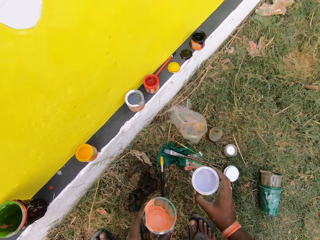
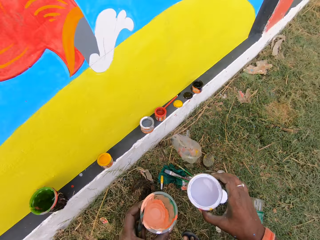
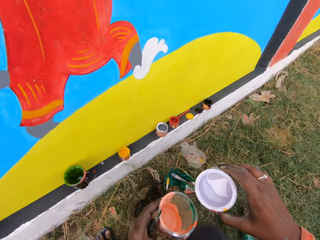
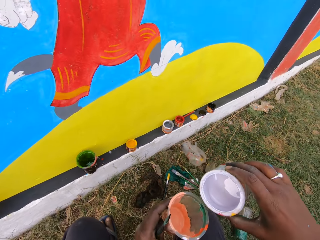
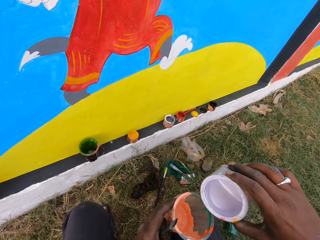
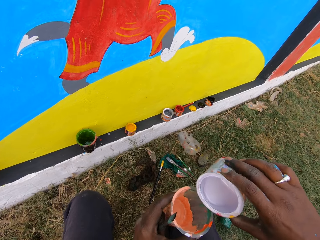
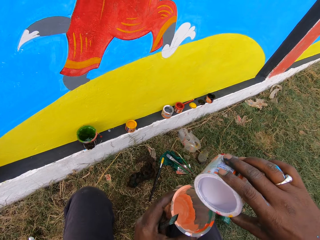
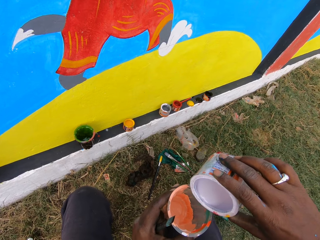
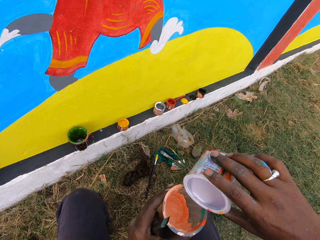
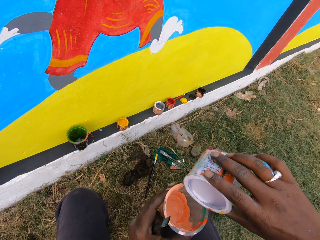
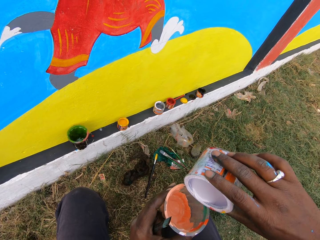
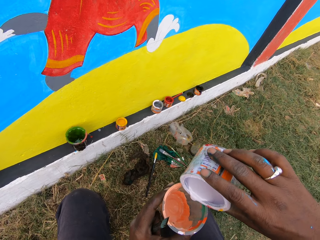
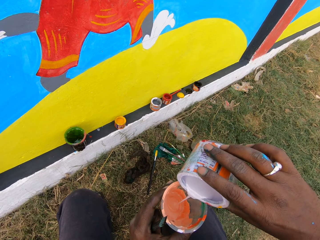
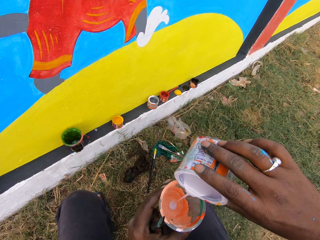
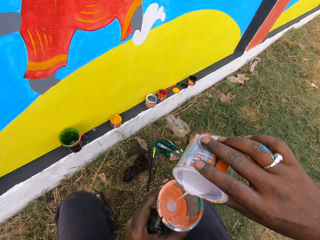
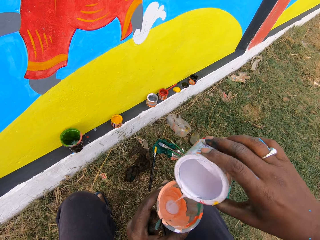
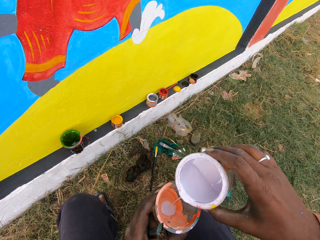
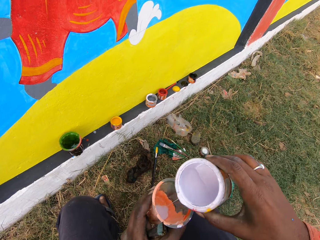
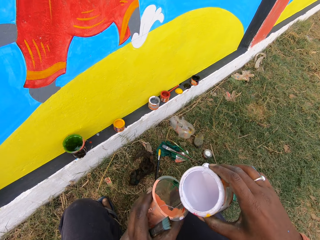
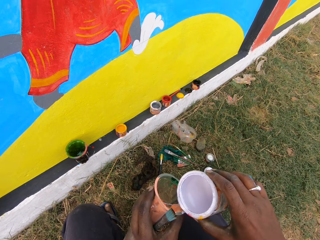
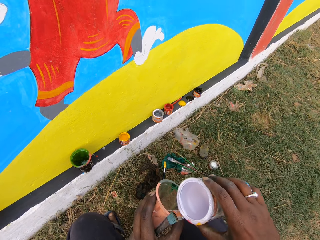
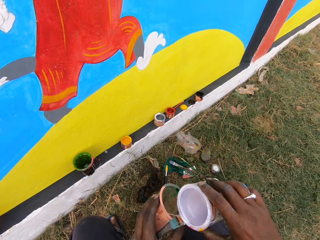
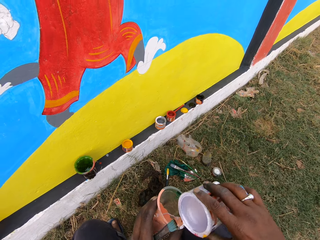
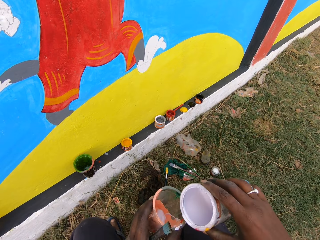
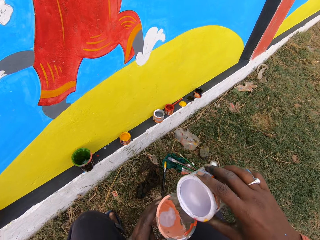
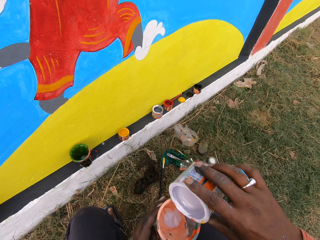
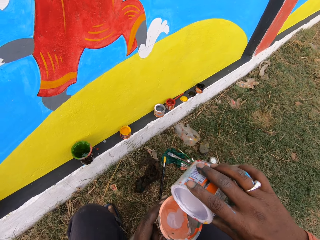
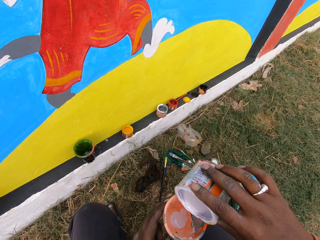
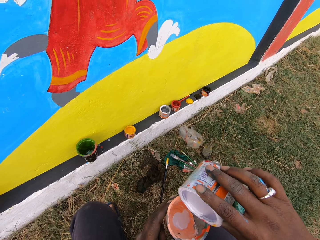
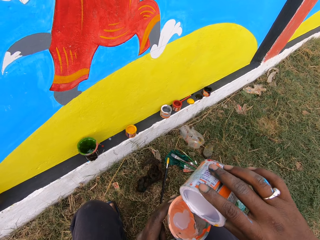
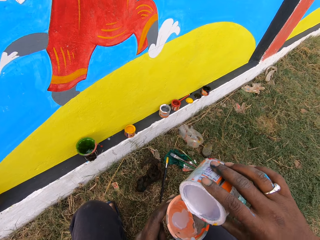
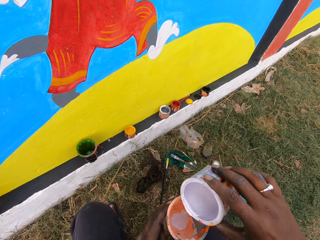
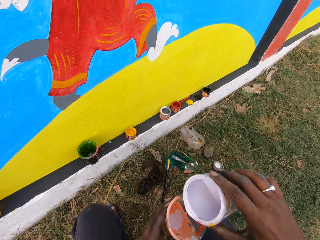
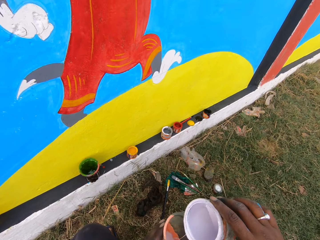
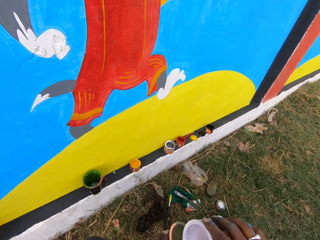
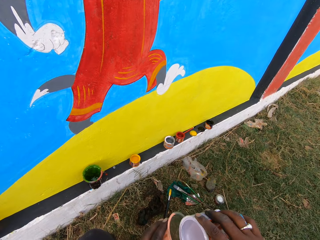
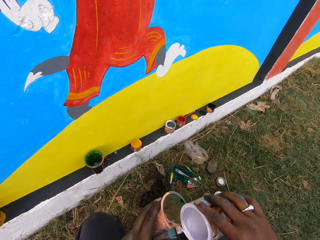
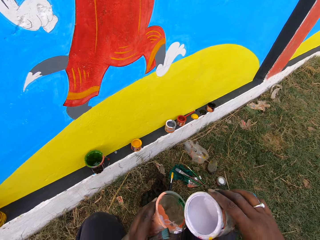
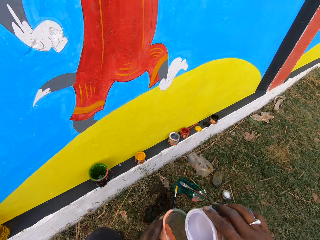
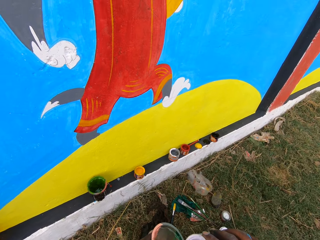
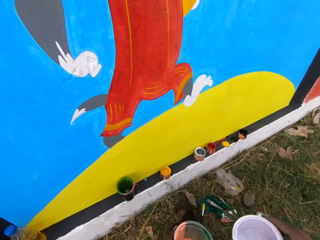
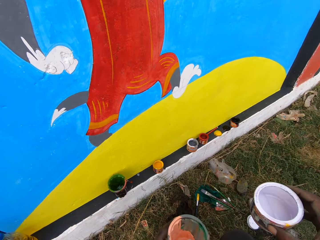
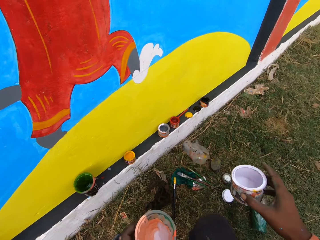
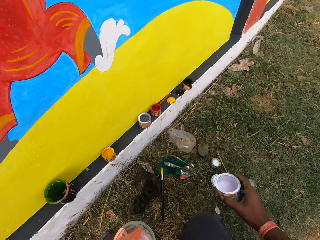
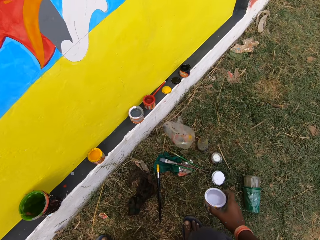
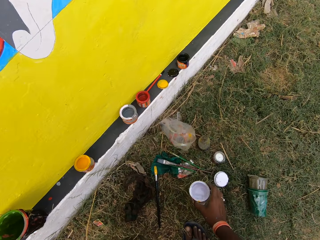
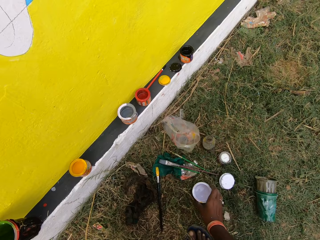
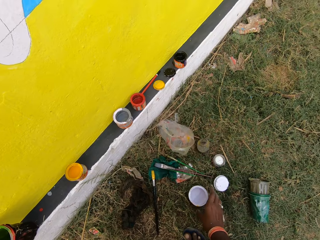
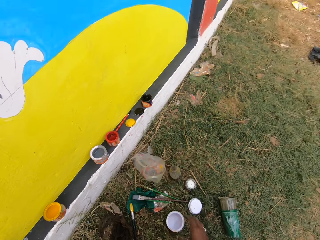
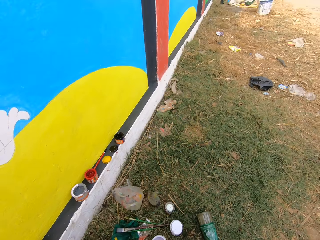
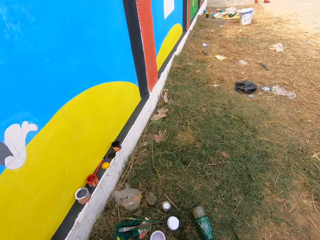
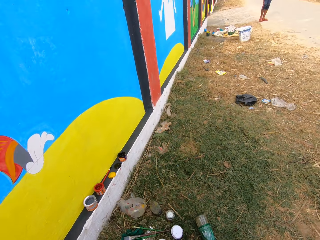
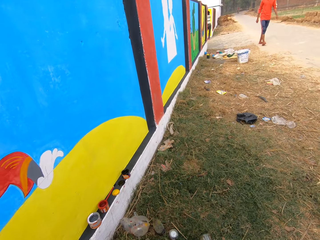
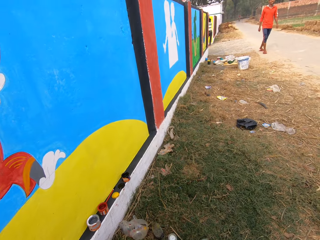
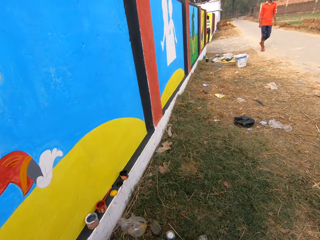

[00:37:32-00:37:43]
The camera wearer picks the paint container from the ground with his right hand. He pours the paint into the cup from the paint container. He drops the paint container on the ground with his right hand.

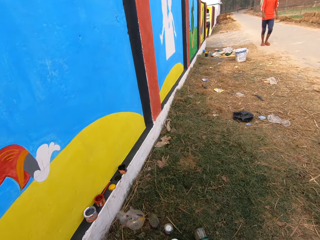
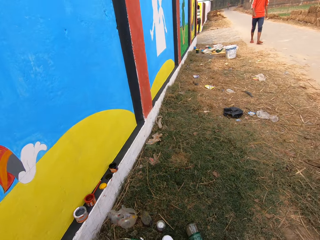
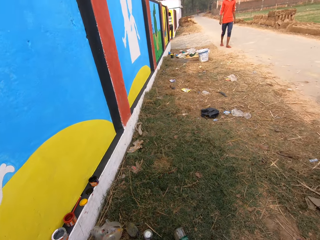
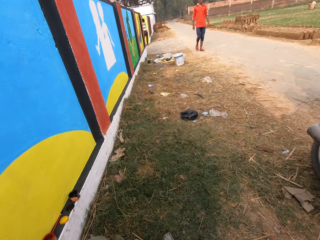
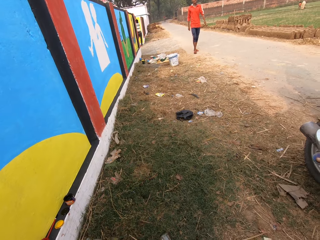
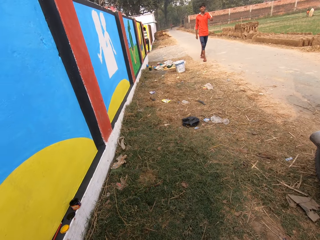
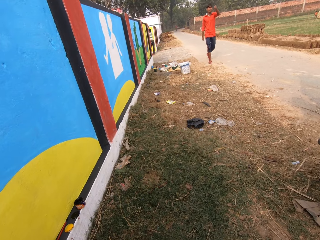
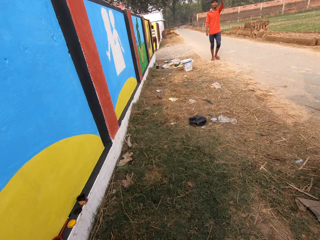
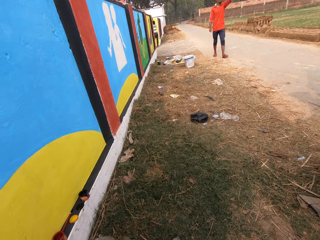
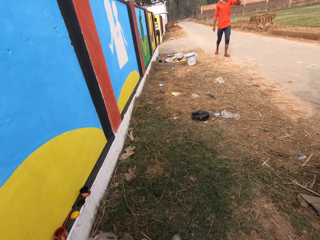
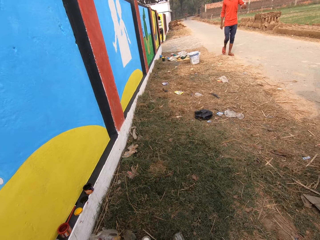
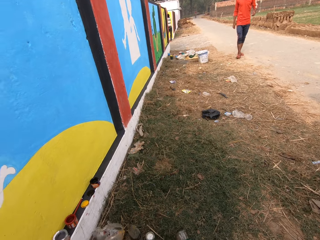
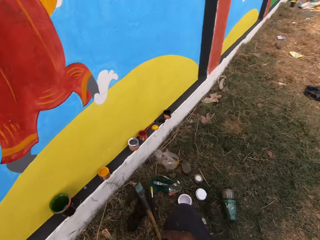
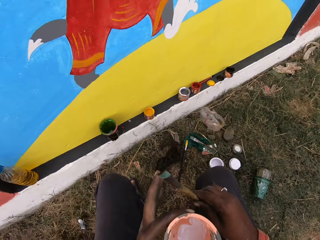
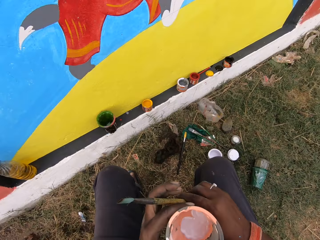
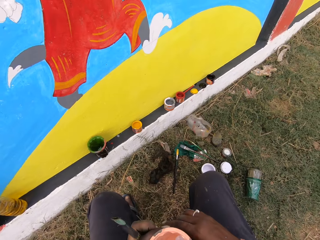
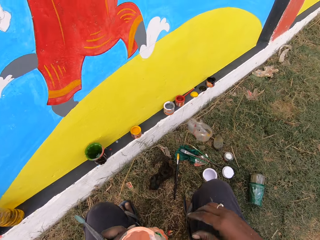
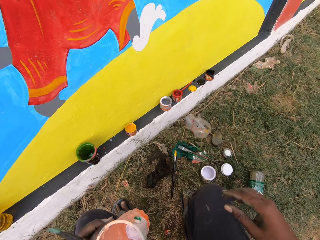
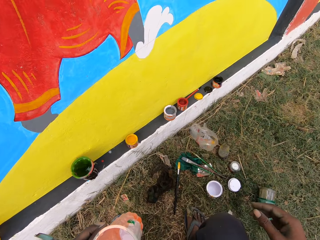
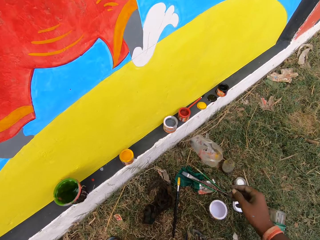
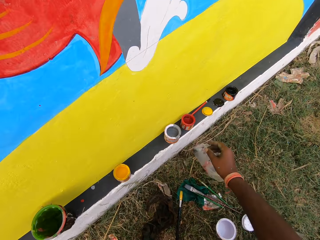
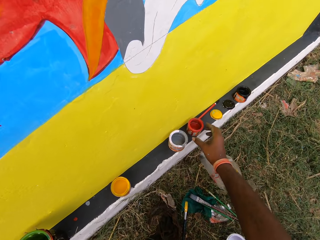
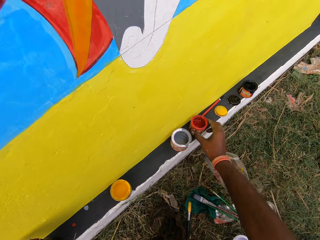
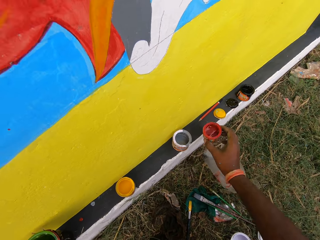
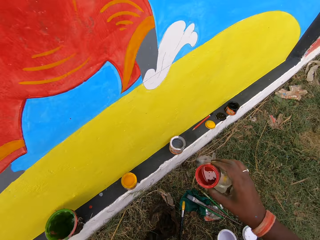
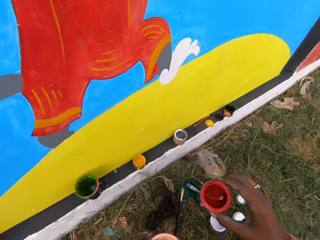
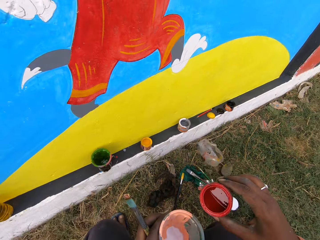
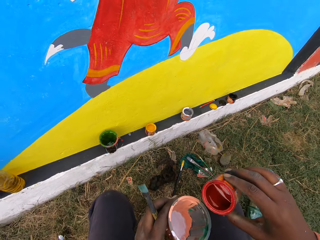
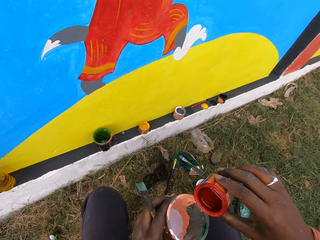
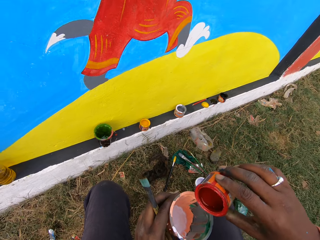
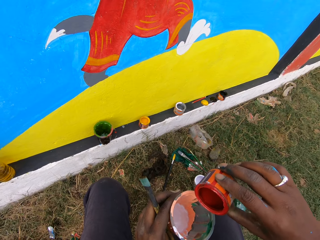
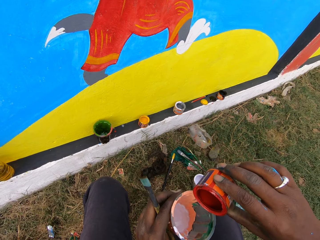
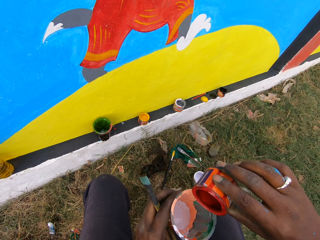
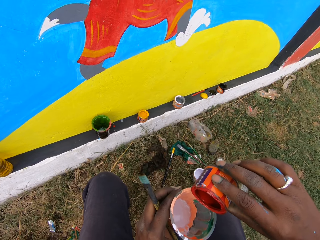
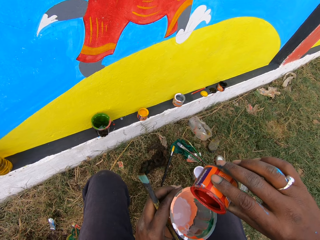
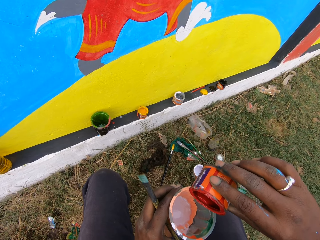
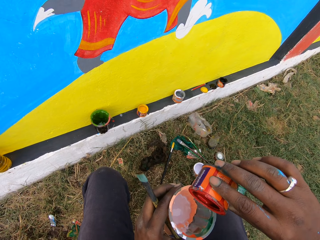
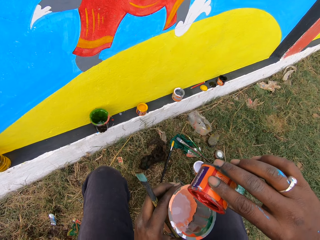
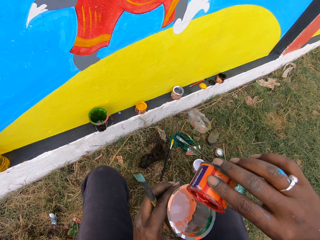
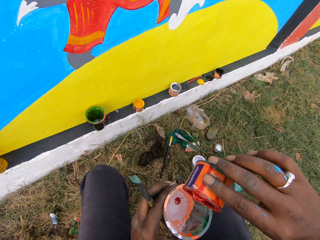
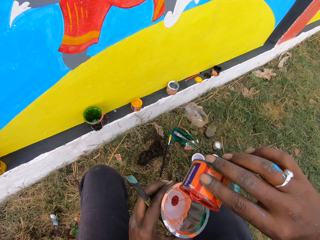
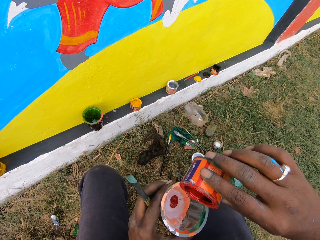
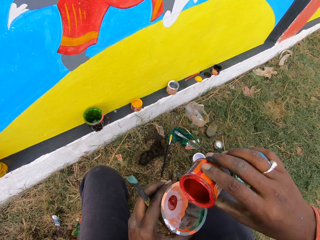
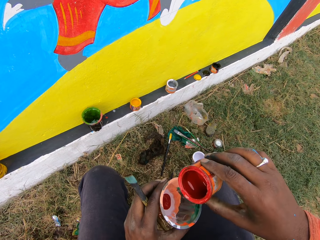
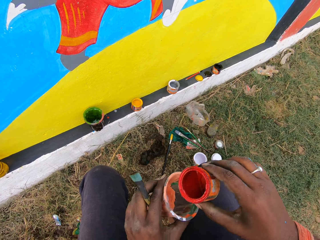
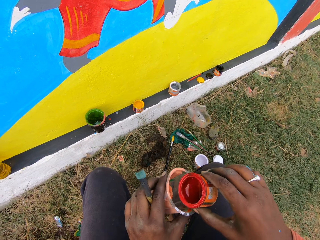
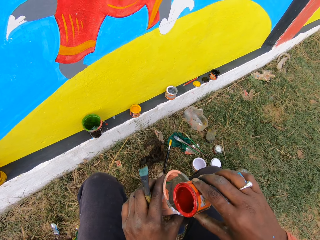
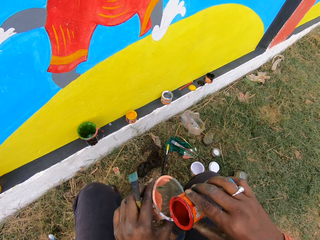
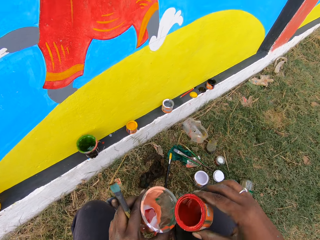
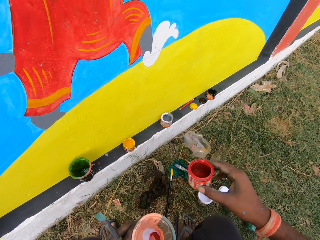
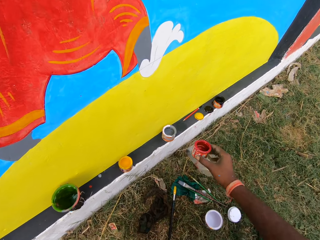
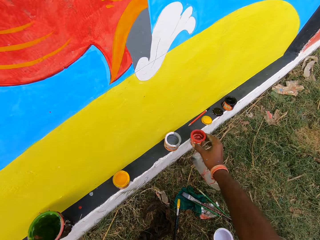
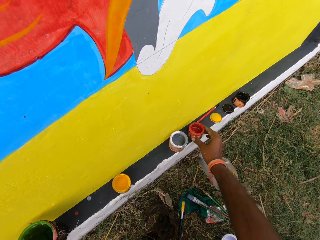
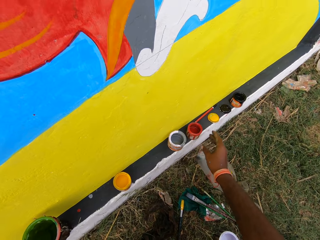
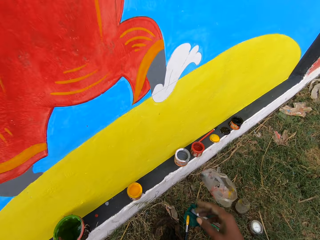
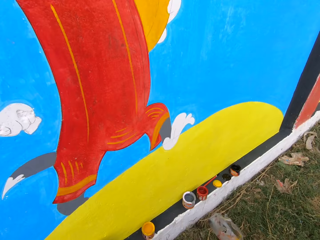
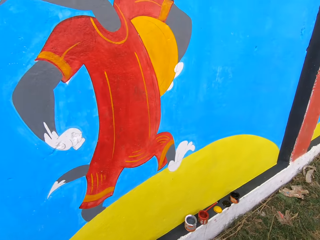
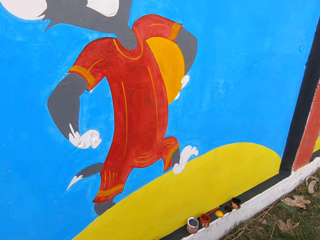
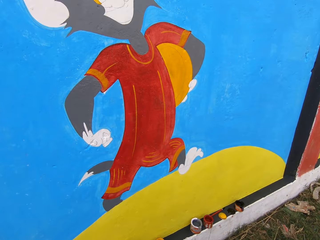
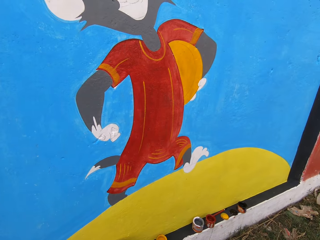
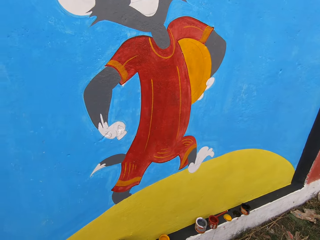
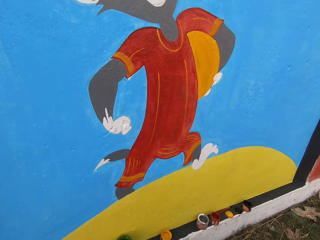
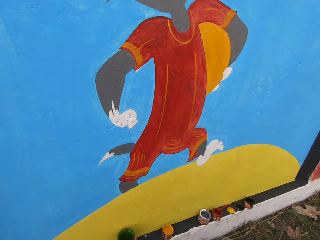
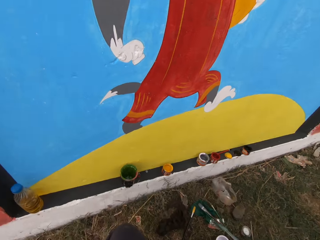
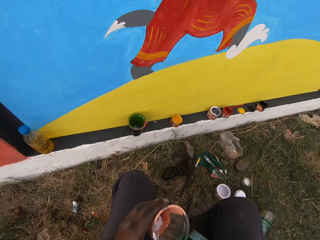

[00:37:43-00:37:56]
The camera wearer talks with a man. He shifts the paint brush to the other hand. He picks a paint container from the wall with his right hand. He pours the paint into the cup from the paint container. He drops the paint container on the wall with his right hand.
